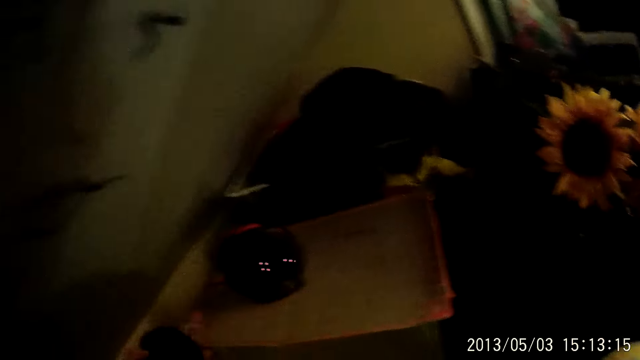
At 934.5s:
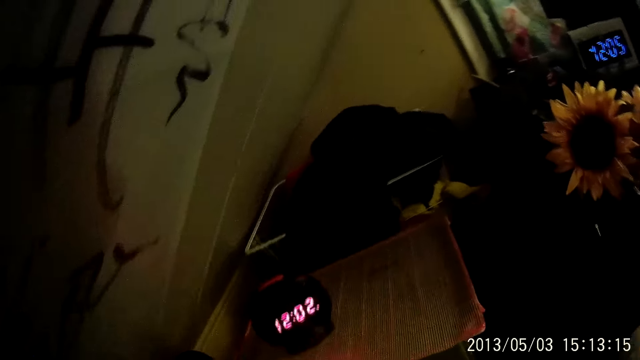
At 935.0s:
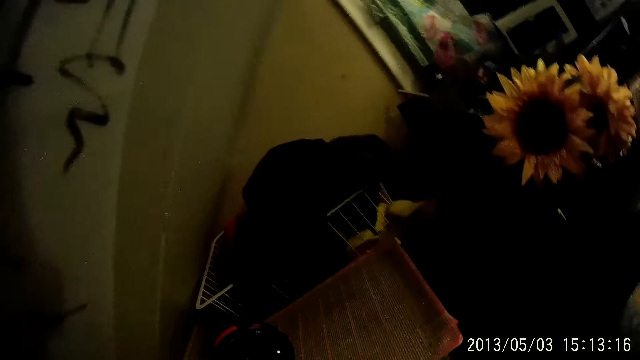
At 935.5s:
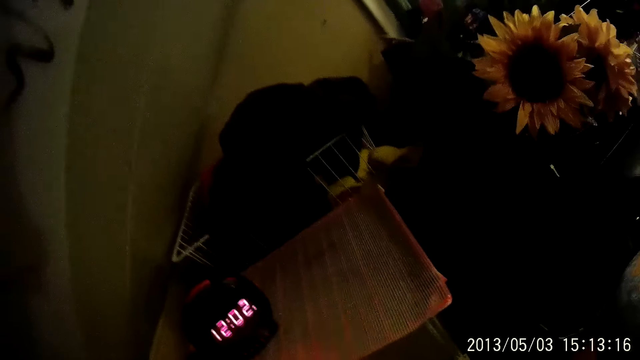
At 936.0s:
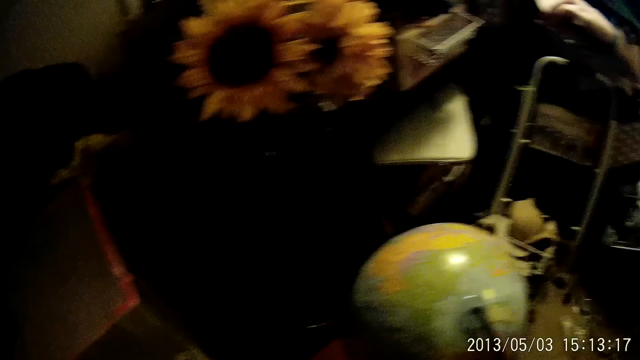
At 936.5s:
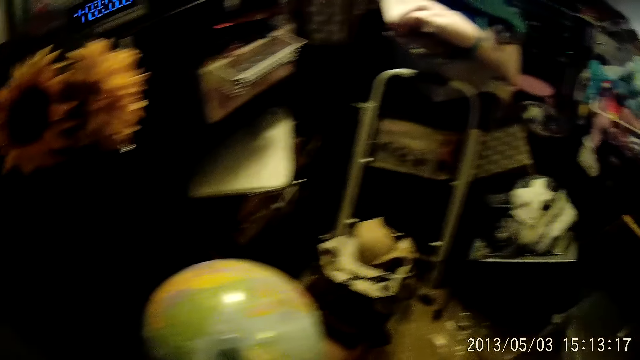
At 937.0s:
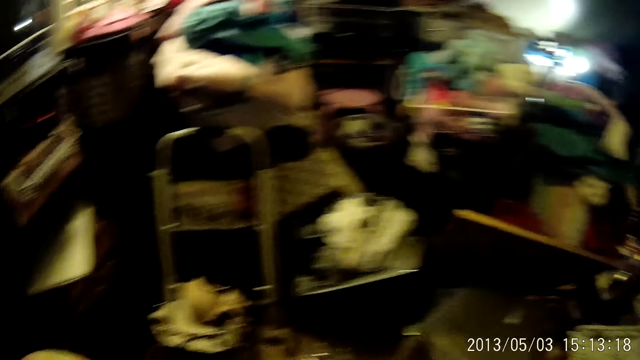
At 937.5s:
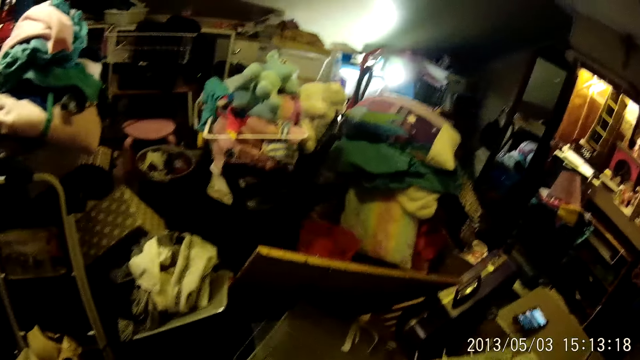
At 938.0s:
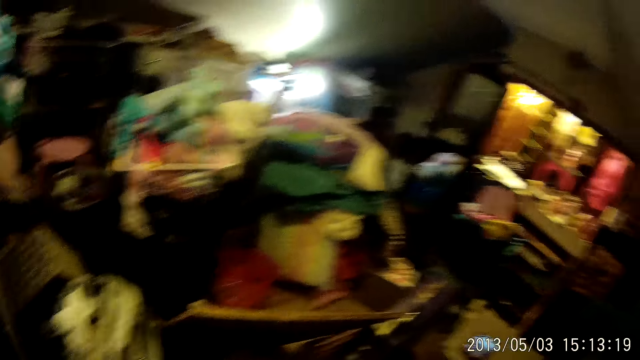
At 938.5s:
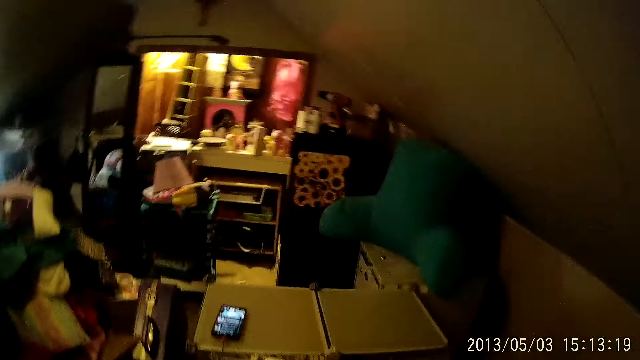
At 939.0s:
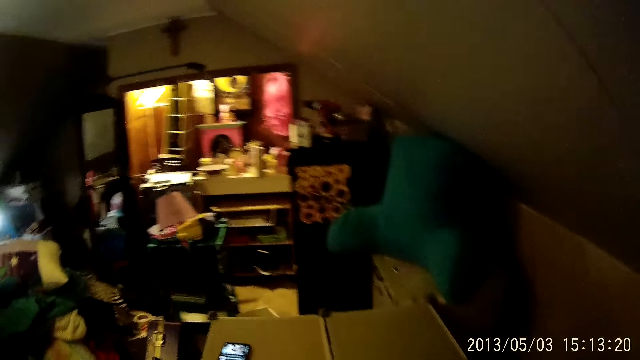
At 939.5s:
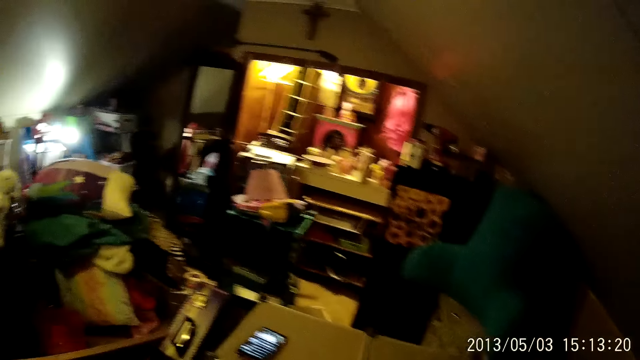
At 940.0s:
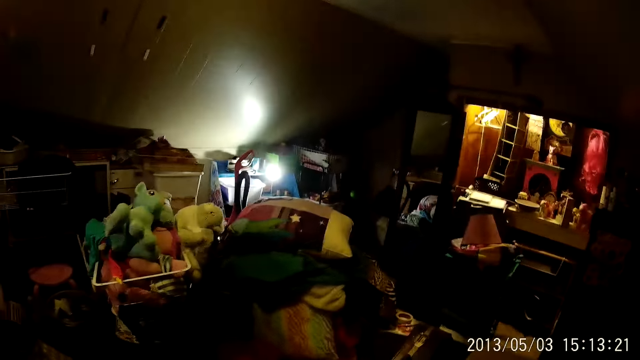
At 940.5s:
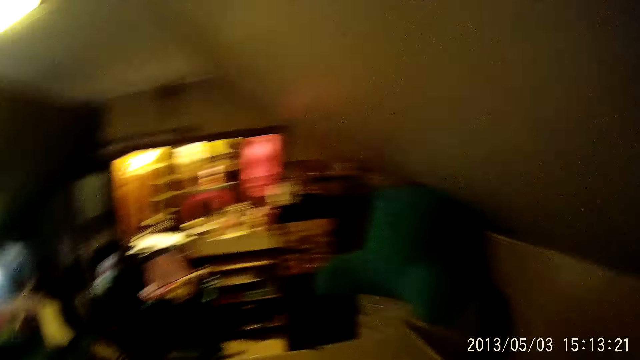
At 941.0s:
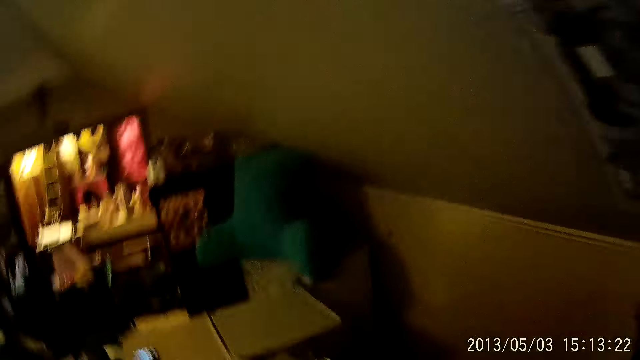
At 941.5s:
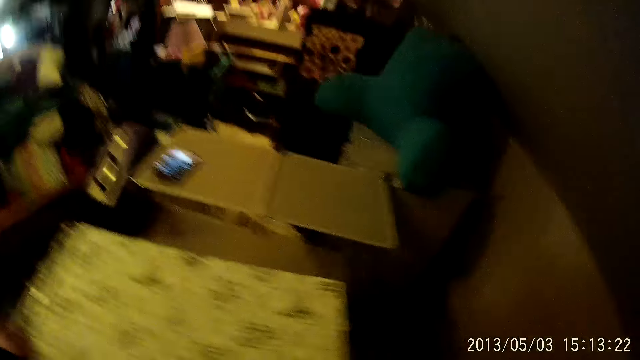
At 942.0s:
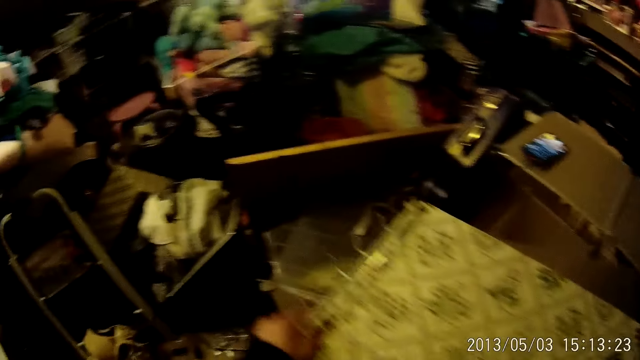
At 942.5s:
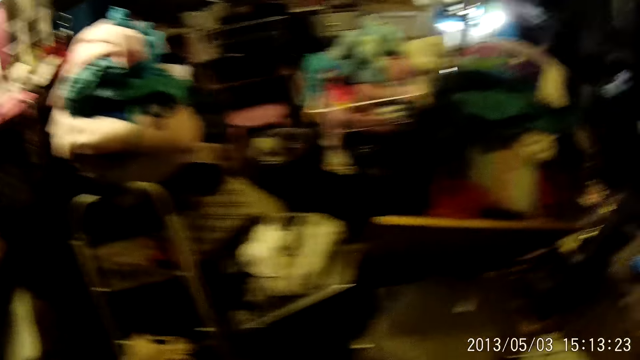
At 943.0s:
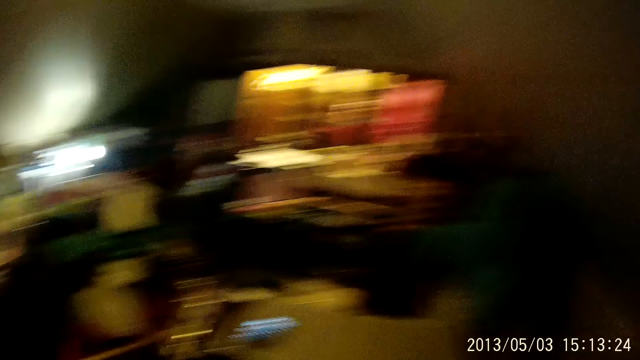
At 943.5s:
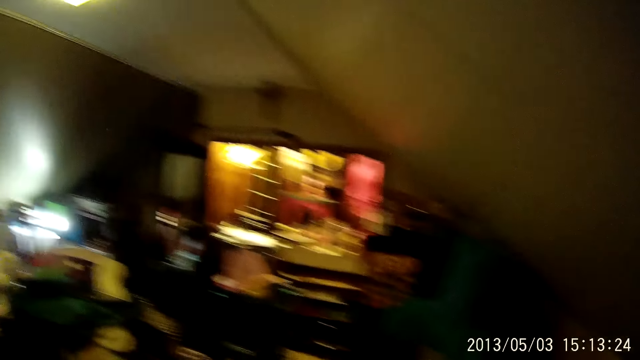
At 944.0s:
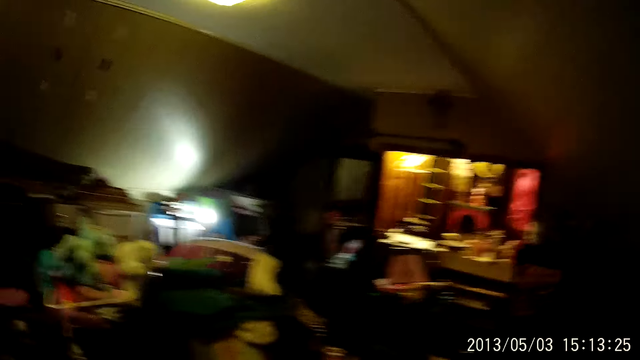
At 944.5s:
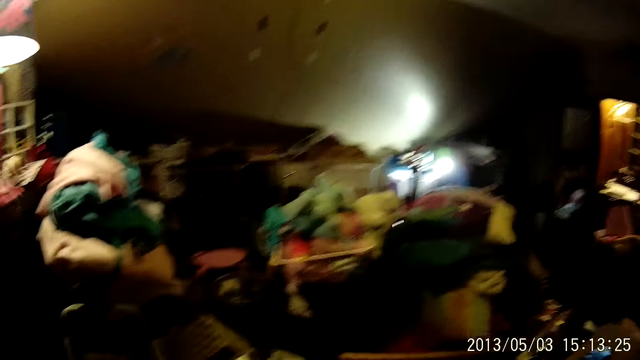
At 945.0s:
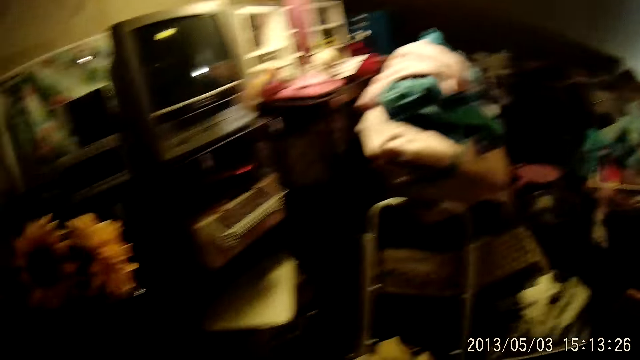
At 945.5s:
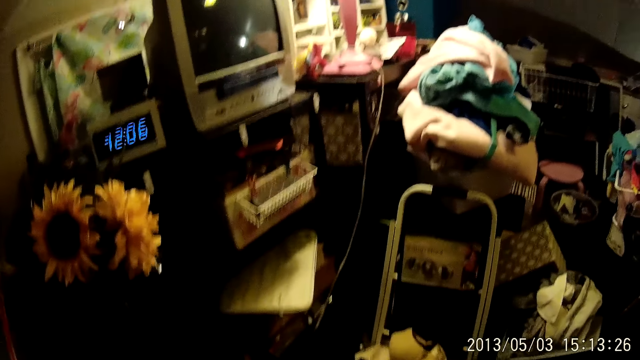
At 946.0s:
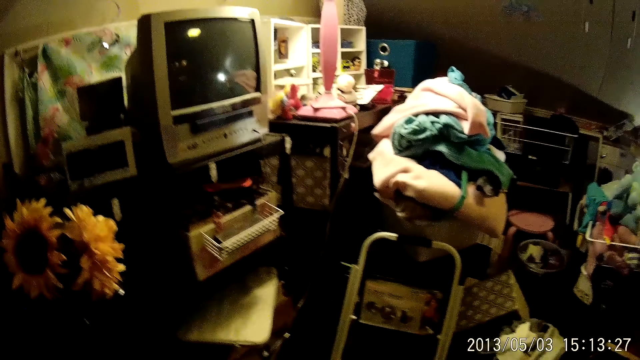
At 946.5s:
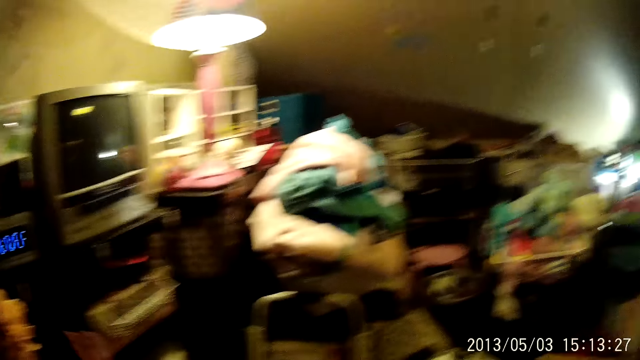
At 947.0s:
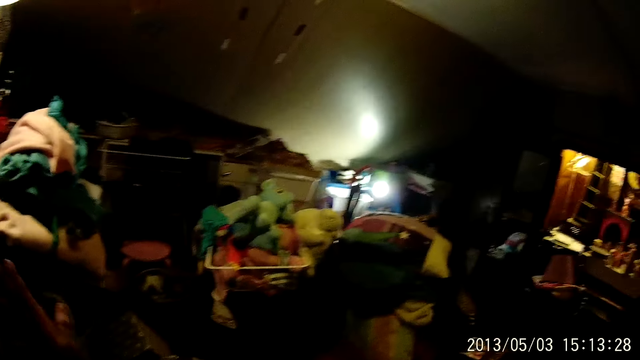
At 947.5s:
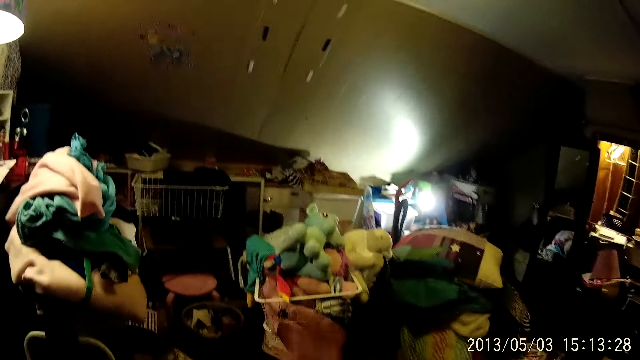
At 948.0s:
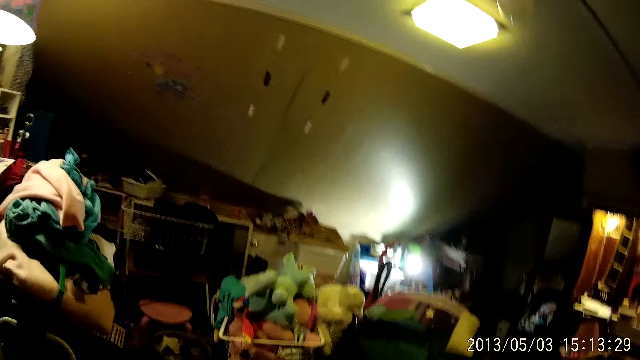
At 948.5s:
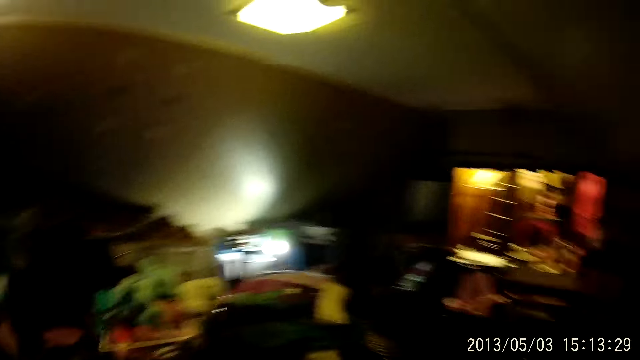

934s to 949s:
The camera wearer walks in the room. She places her left hand on a piece of plastic. She moves the hands.

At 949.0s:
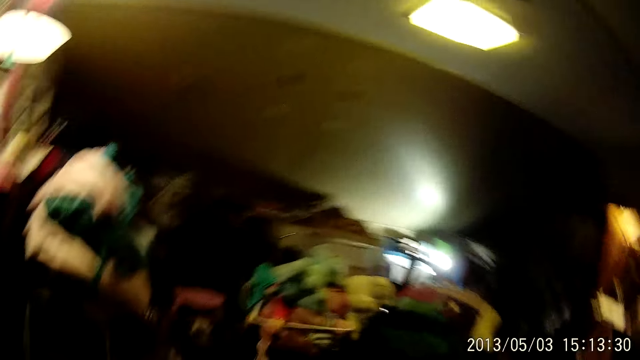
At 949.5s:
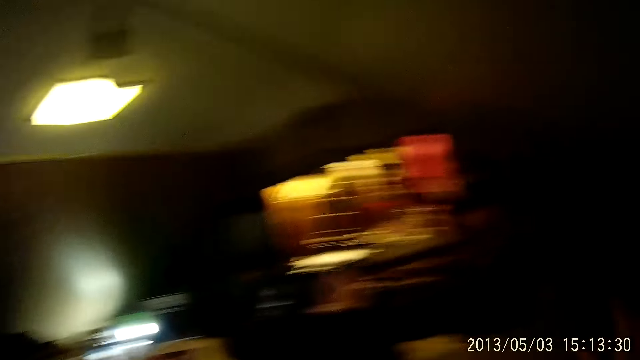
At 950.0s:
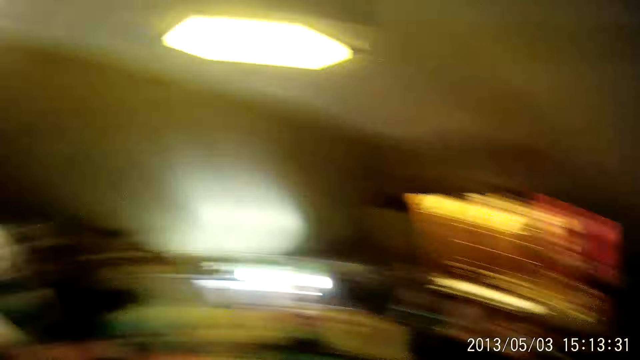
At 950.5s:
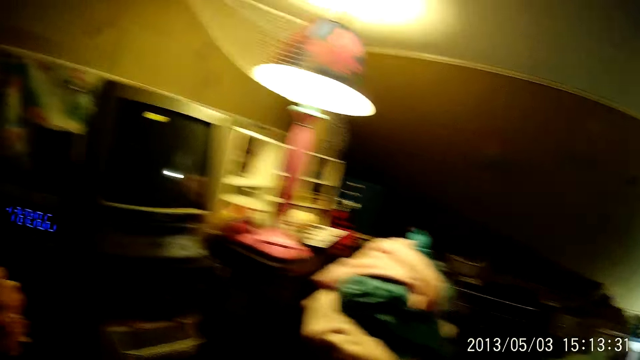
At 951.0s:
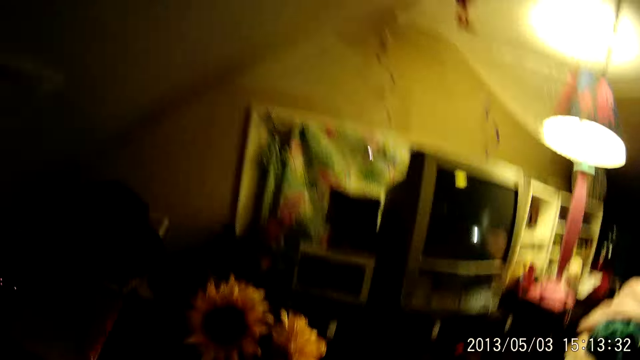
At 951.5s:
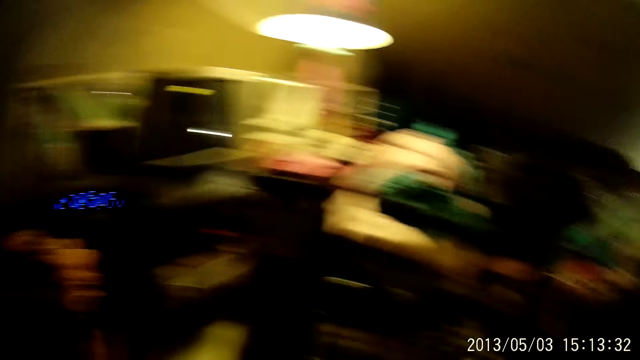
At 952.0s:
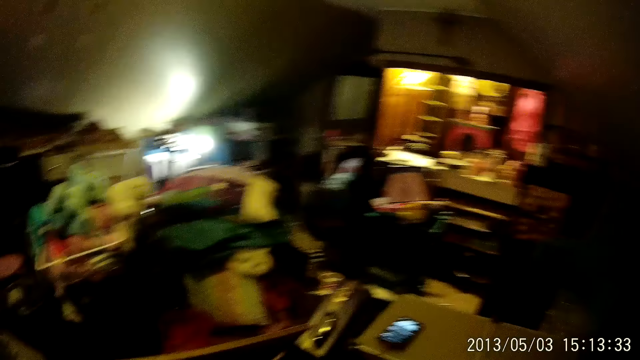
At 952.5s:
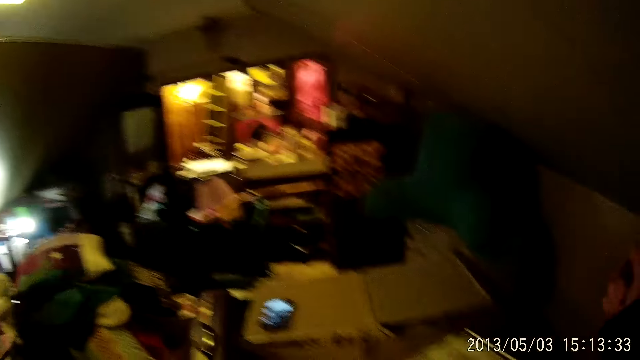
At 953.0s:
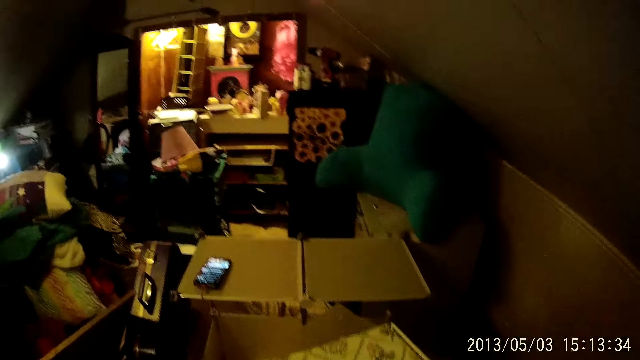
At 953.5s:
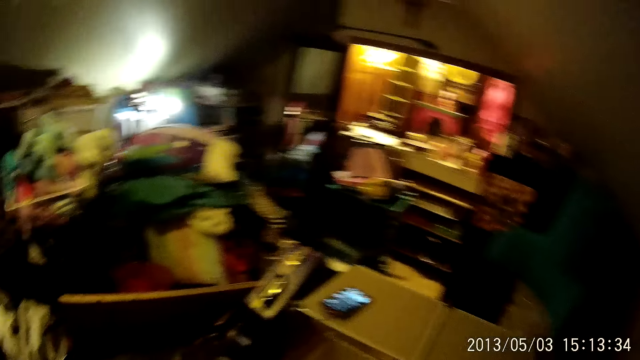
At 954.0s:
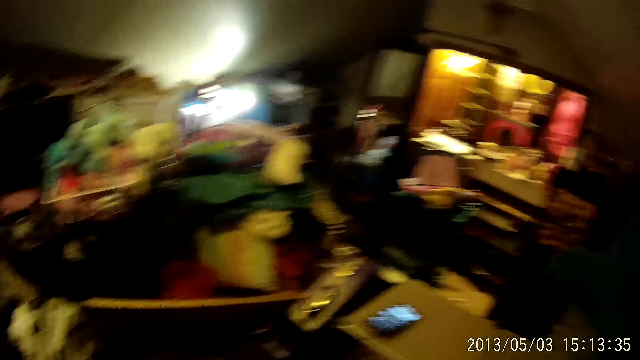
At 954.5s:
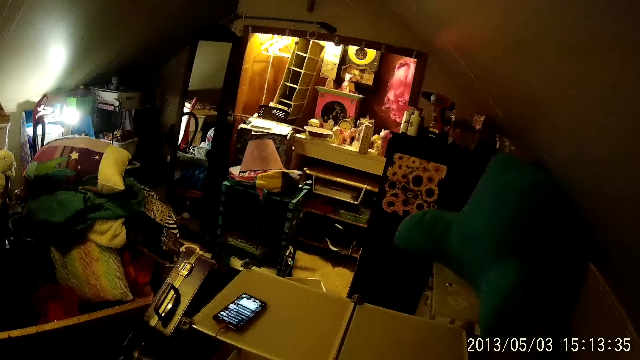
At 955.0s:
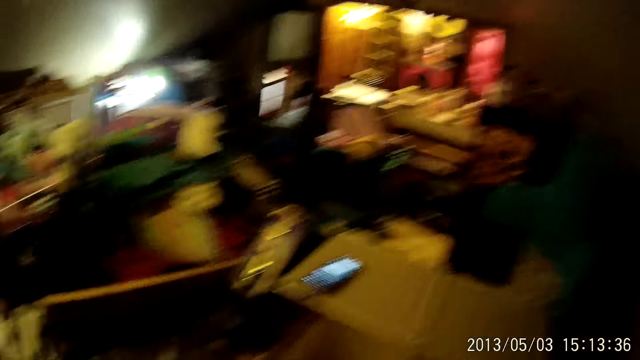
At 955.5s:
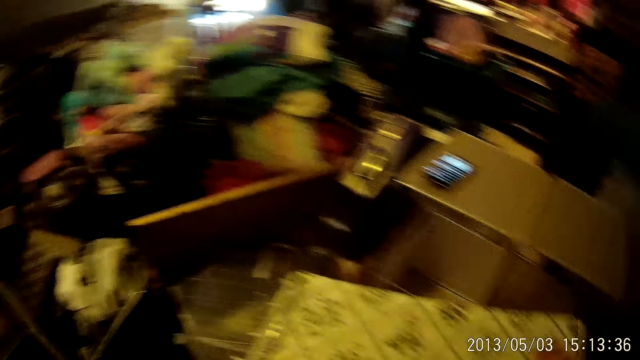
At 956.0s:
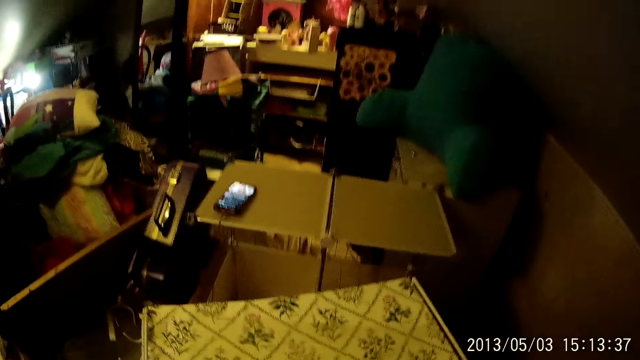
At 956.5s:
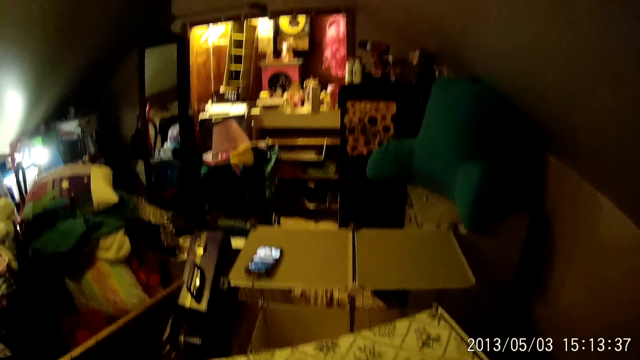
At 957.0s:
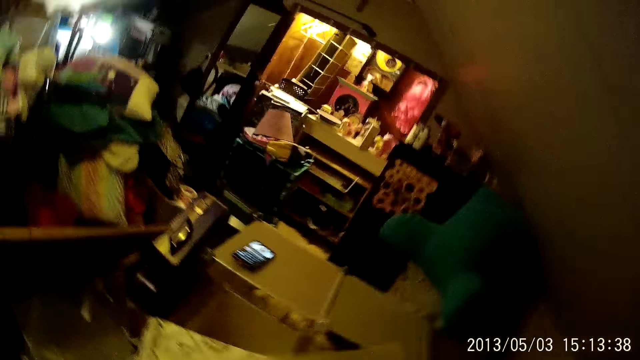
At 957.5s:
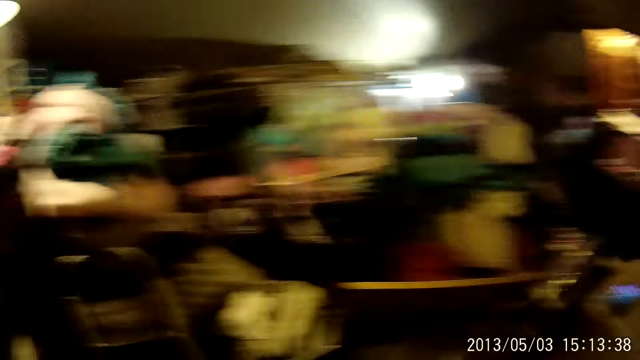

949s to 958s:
The camera wearer flips something.
